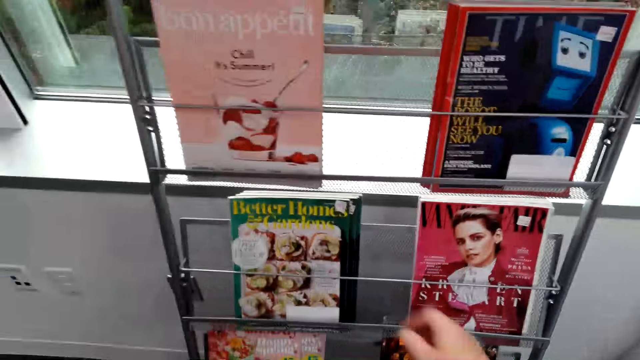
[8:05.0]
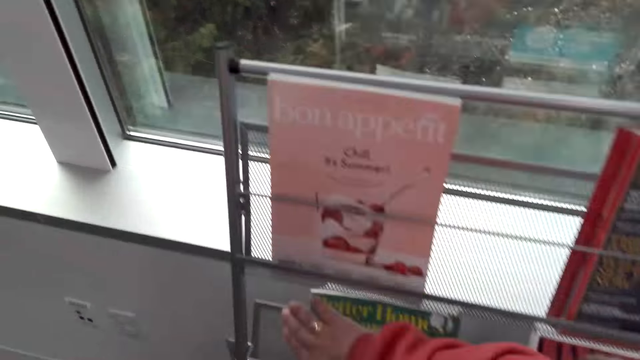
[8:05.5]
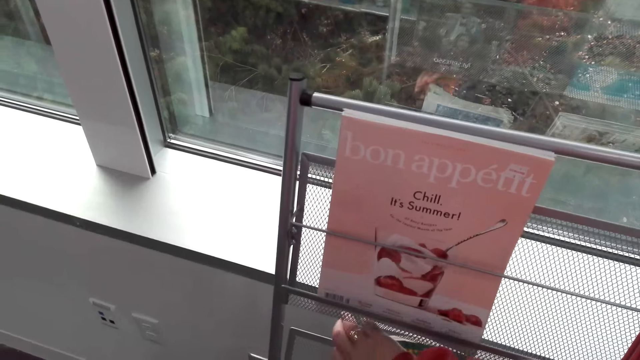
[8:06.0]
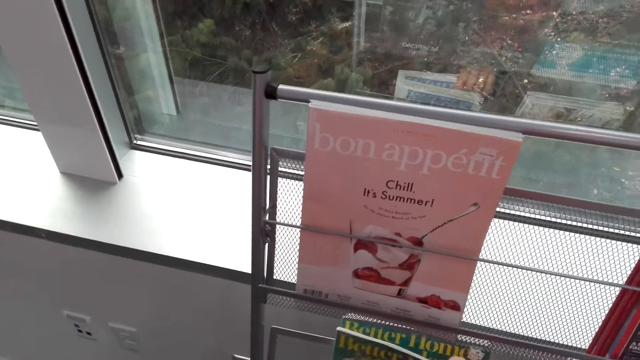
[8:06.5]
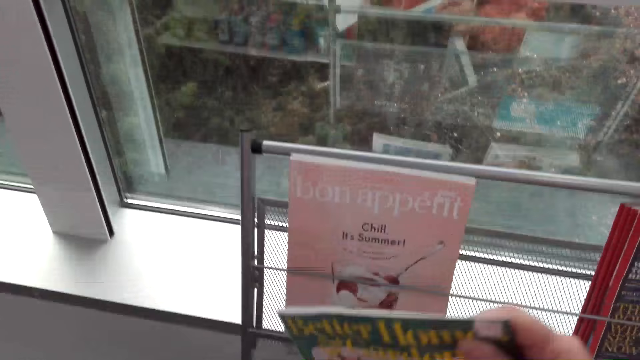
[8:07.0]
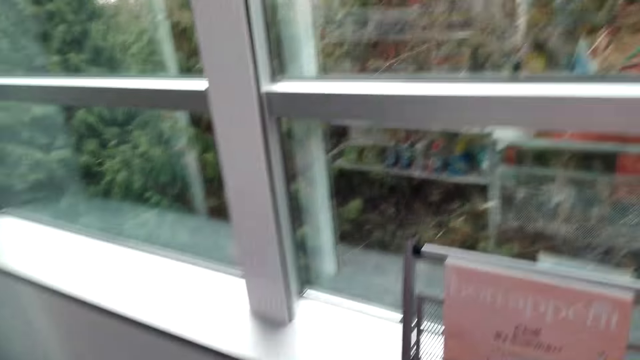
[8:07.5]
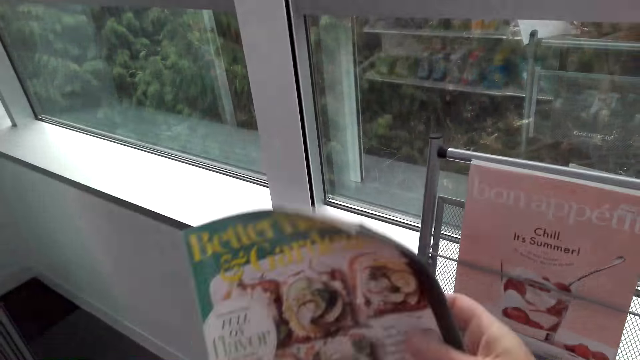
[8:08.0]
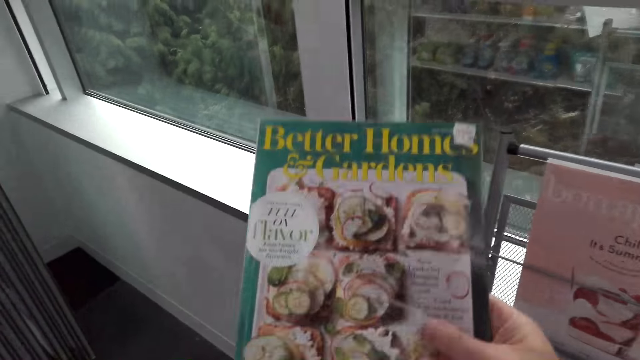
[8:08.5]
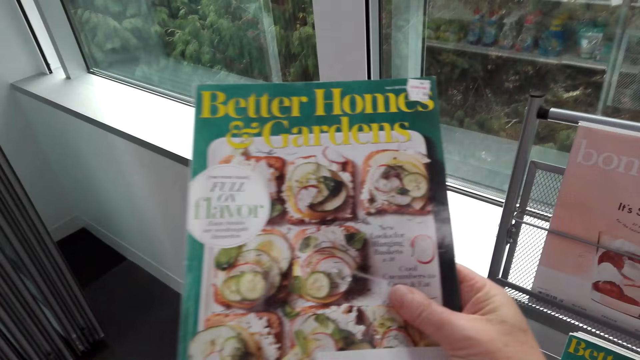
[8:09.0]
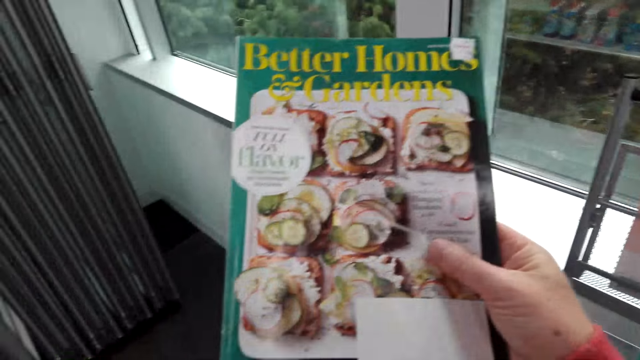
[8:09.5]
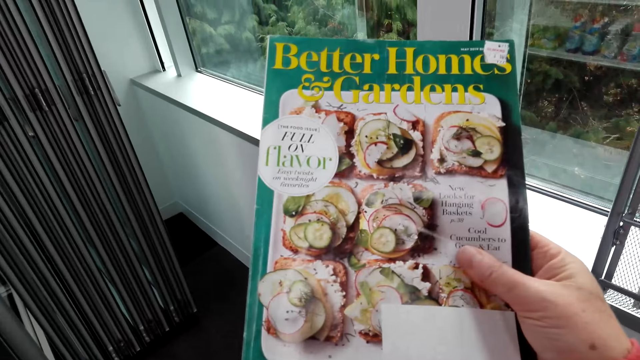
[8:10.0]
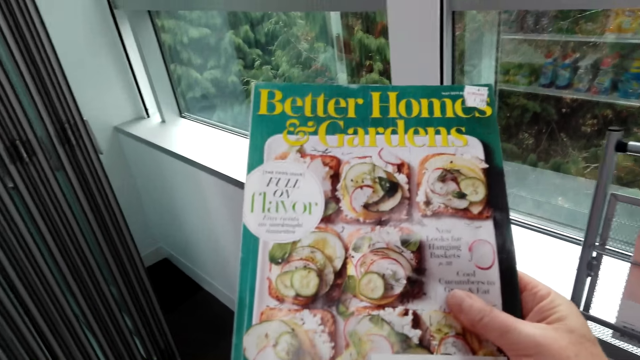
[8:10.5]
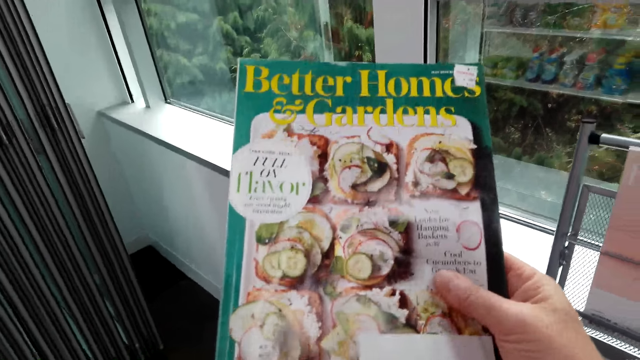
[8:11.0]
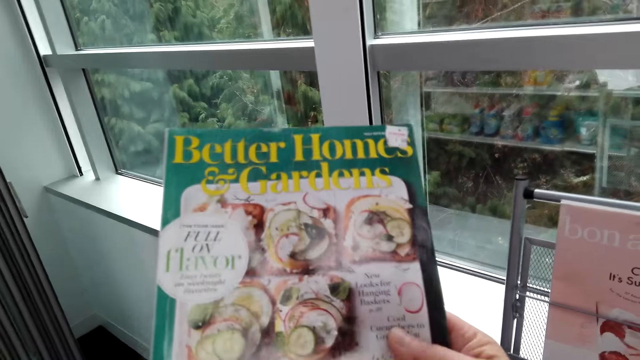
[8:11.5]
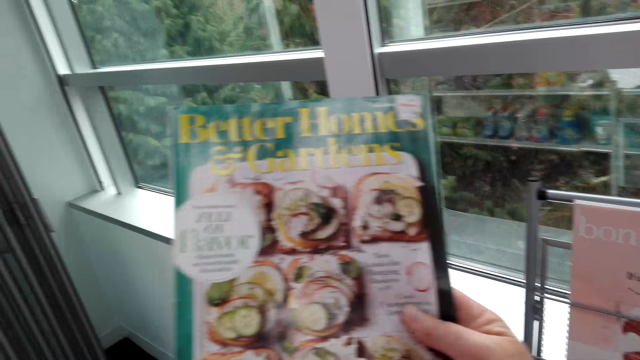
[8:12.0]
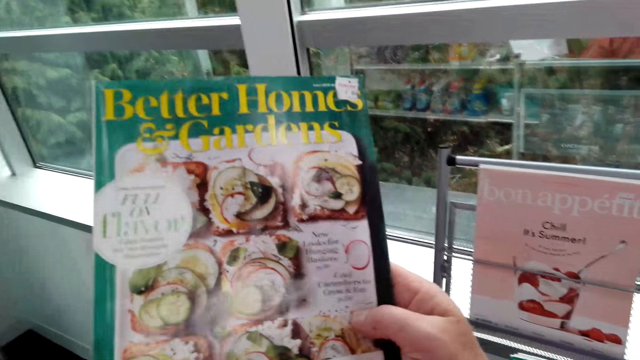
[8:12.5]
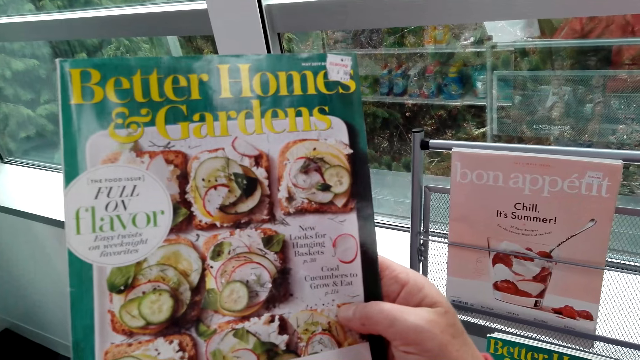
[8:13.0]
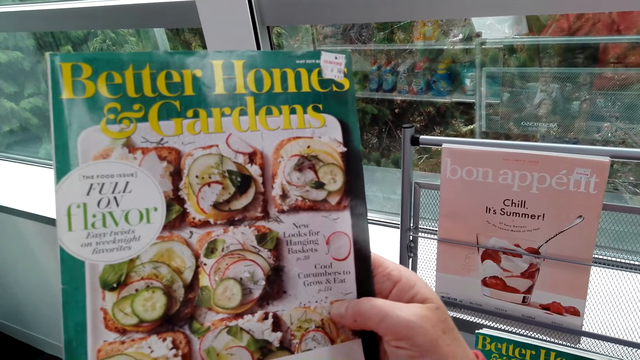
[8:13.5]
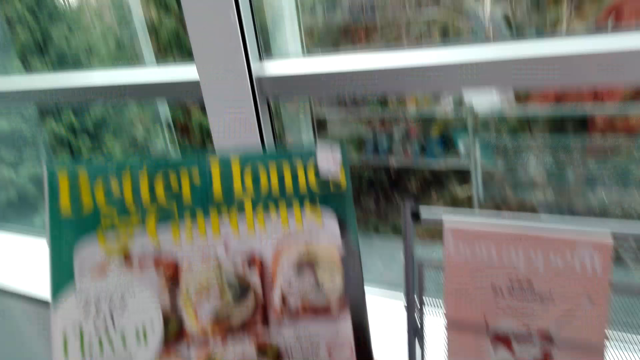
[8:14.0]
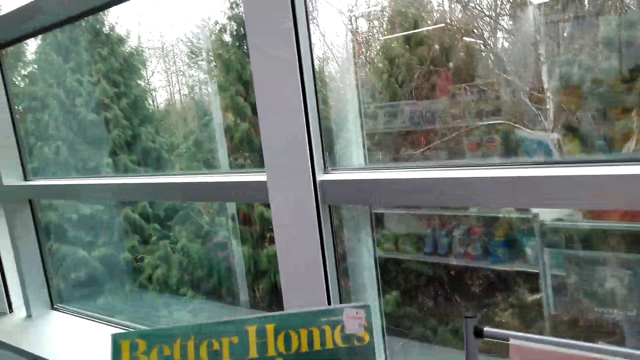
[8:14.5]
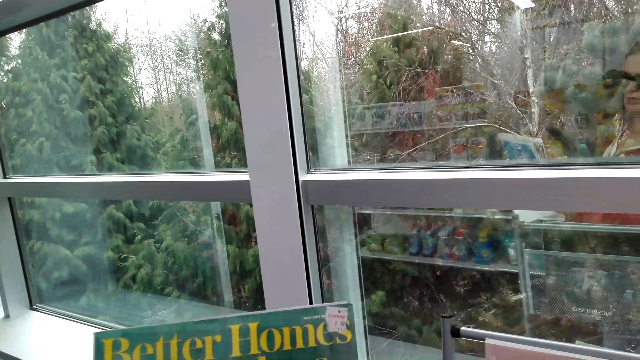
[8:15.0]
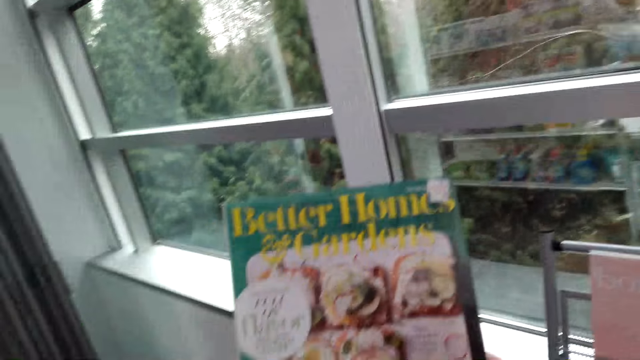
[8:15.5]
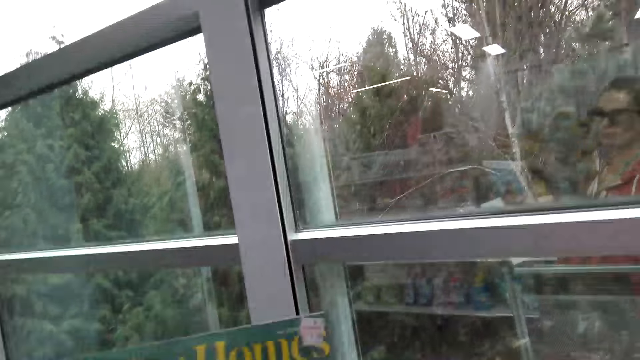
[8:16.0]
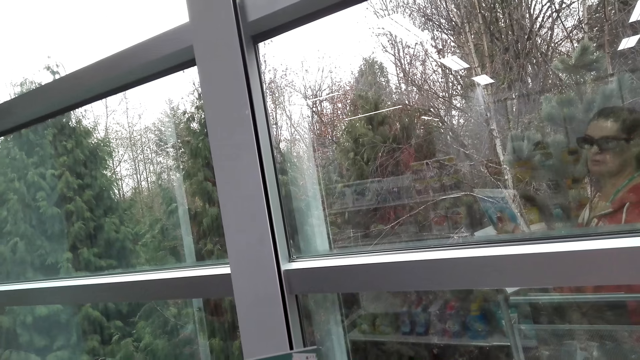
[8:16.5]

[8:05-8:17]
The camera wearer picks up a magazine. They adjust the magazine in the hand. They read the magazine.

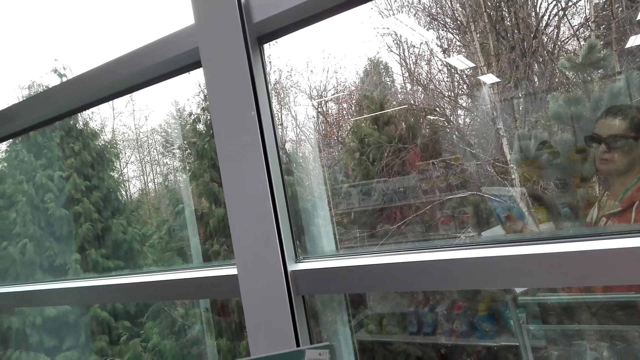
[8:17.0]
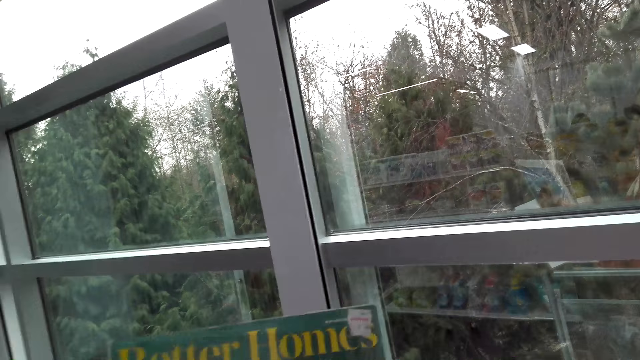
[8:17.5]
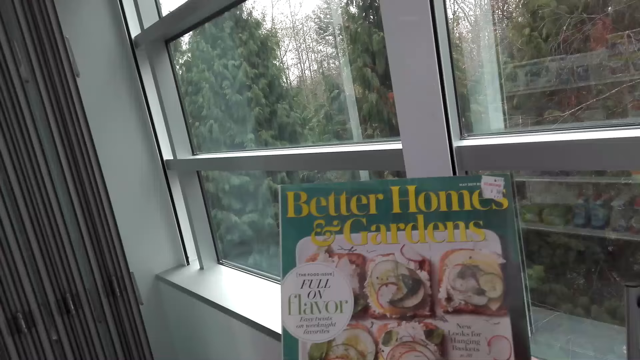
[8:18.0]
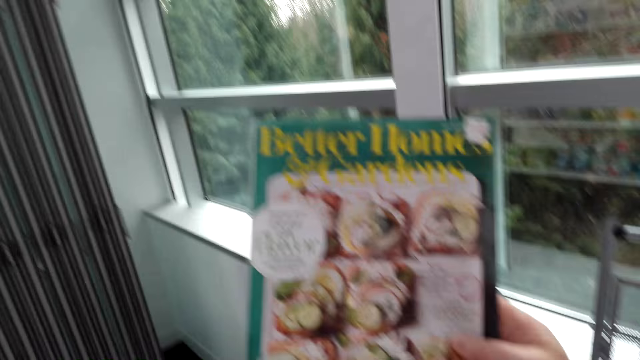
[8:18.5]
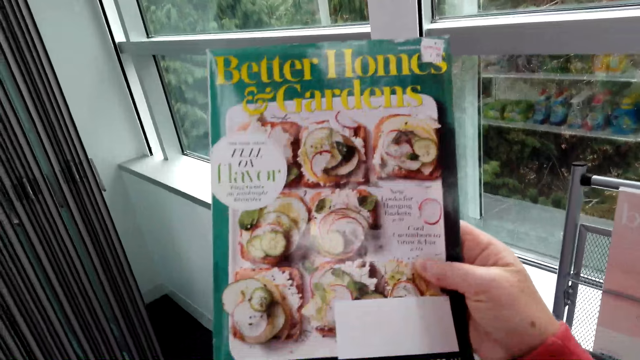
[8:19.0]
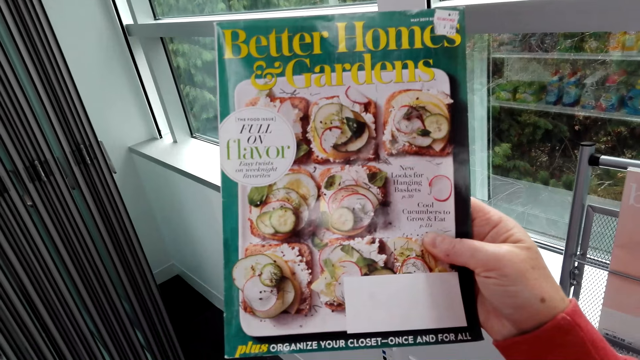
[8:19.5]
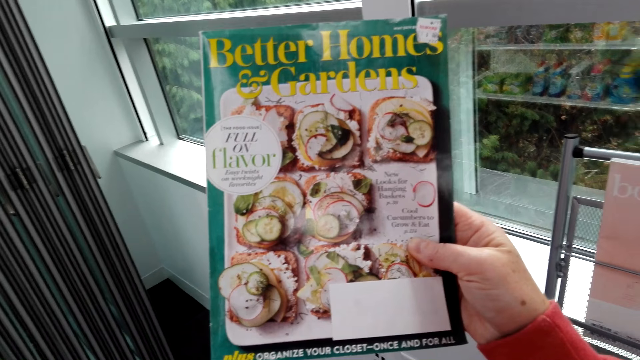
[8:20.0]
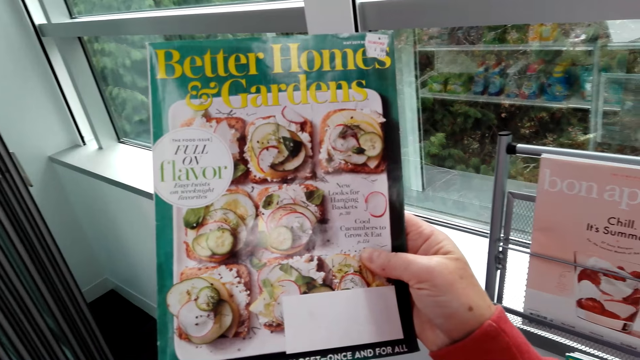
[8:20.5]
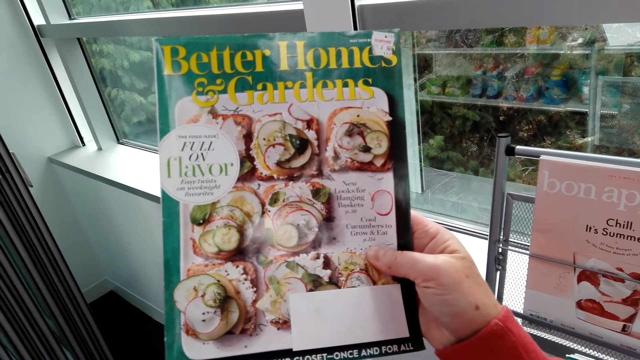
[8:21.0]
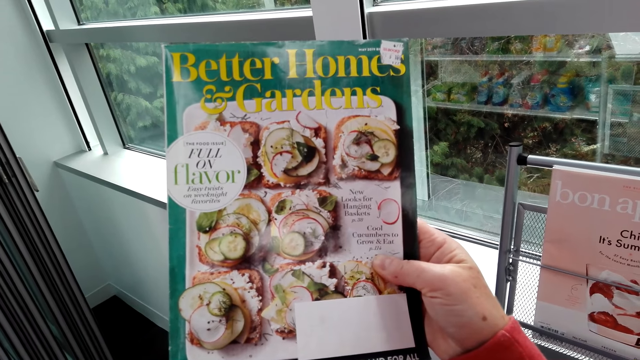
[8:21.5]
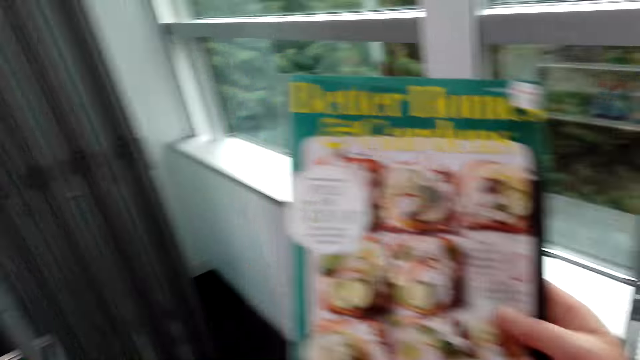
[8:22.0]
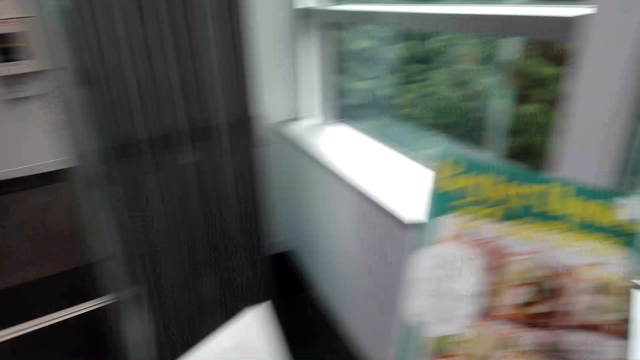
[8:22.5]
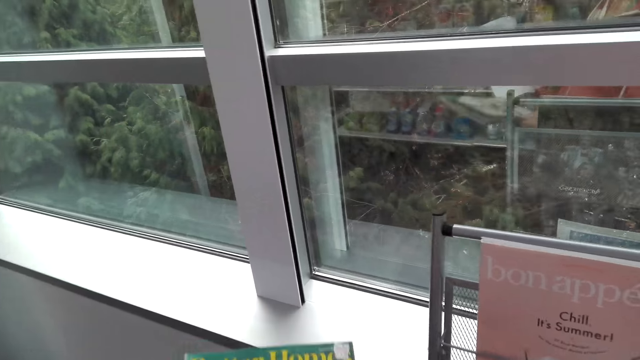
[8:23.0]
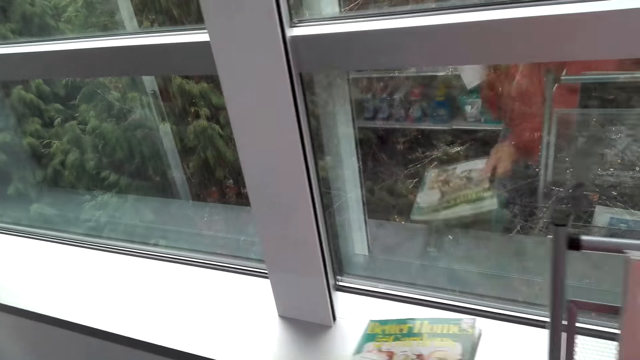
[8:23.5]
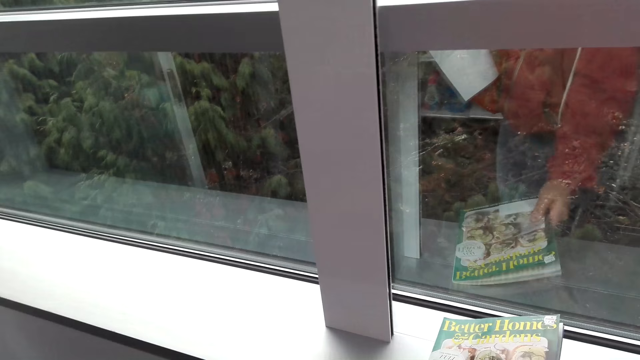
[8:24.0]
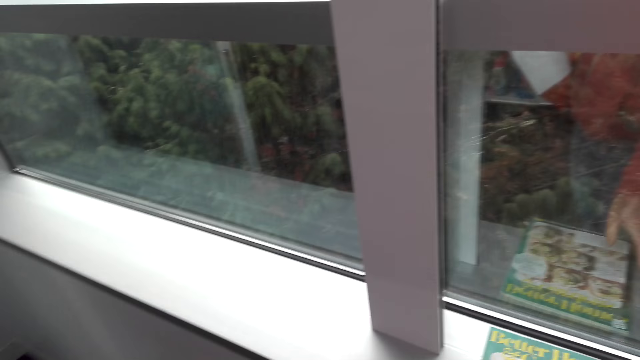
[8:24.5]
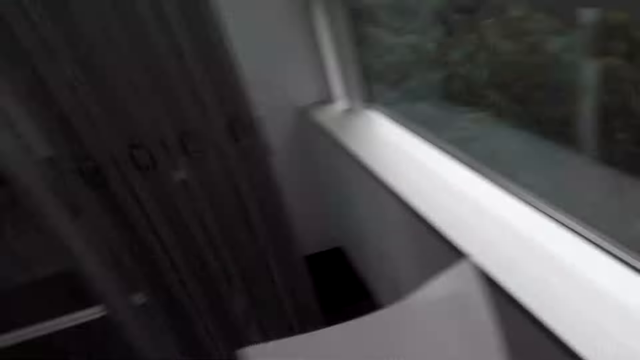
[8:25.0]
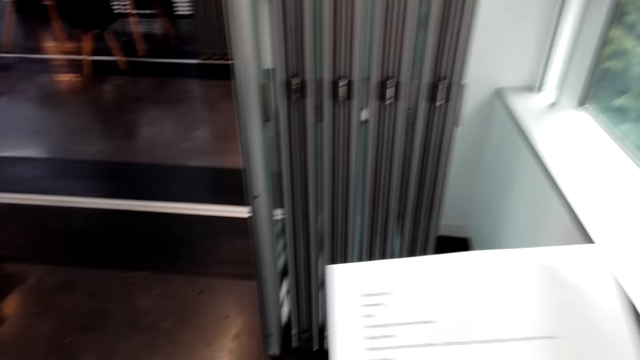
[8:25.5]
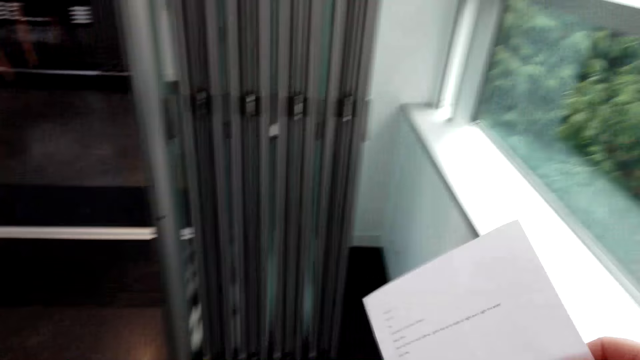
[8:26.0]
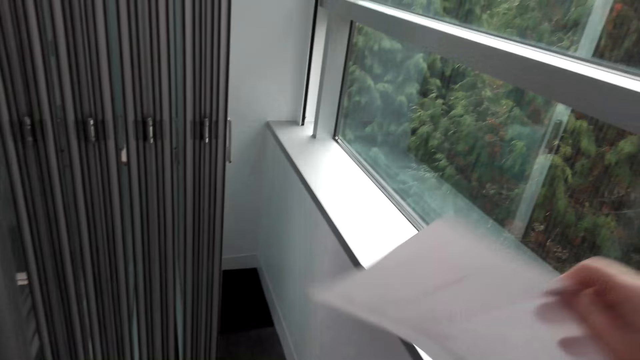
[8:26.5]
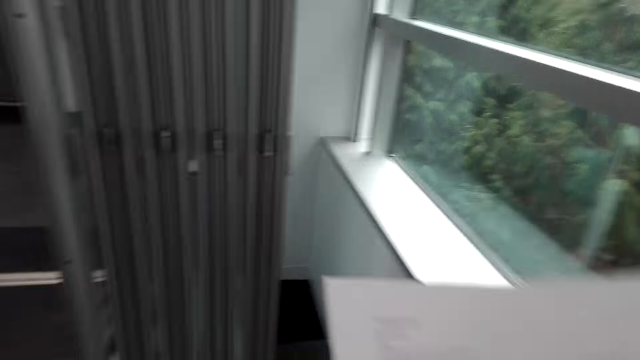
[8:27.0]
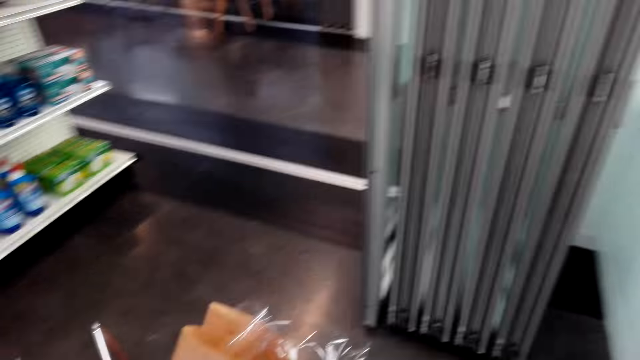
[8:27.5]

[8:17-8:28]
The camera wearer places the magazine on the window stool. They pass the paper to the right hand. They look at the piece of paper. They fold the paper.
